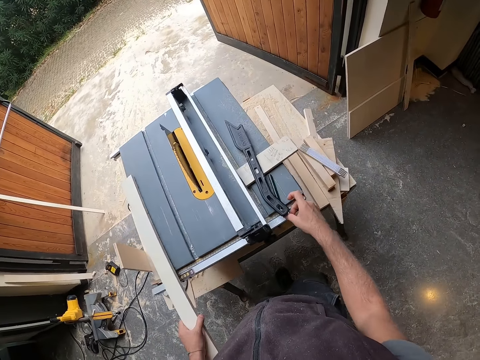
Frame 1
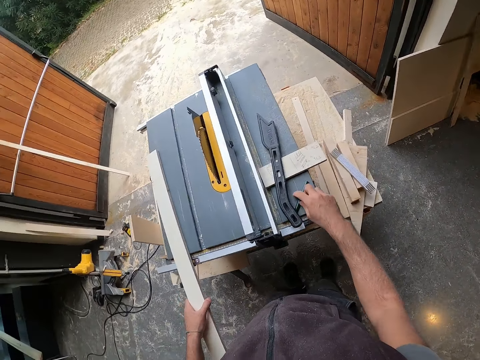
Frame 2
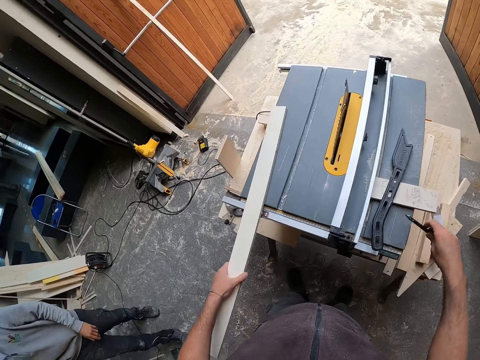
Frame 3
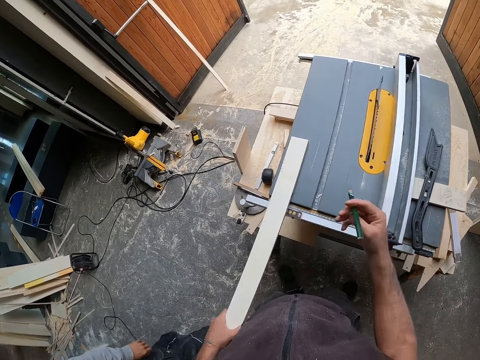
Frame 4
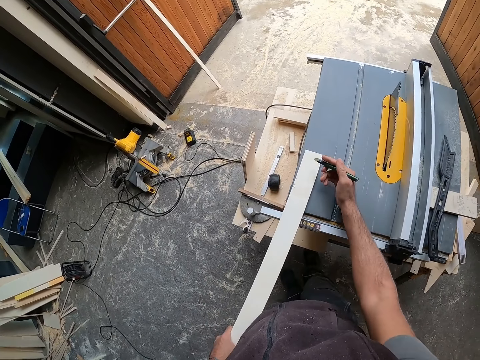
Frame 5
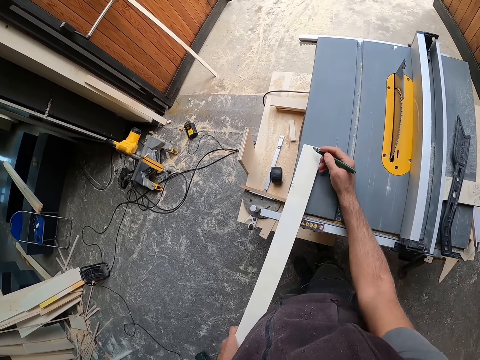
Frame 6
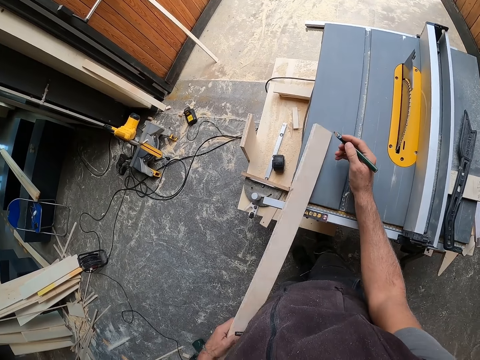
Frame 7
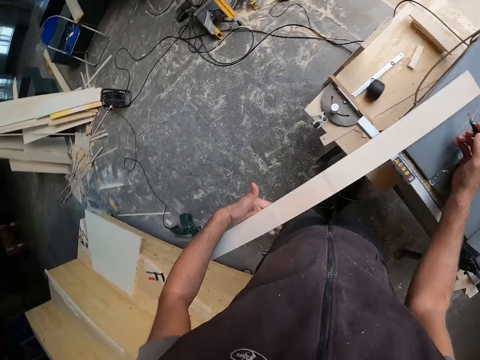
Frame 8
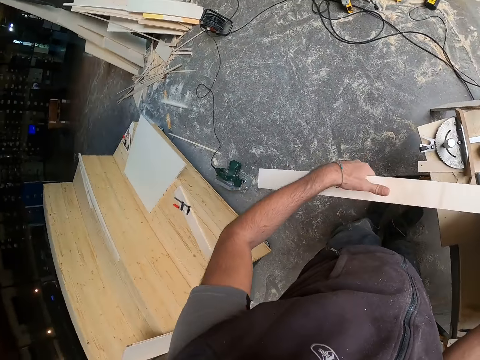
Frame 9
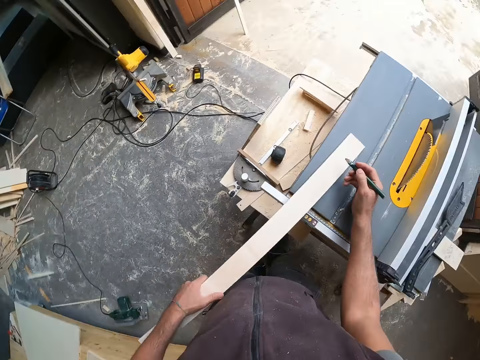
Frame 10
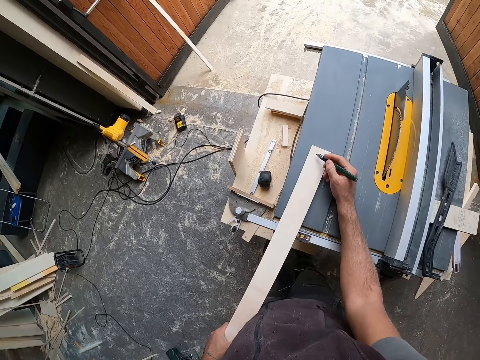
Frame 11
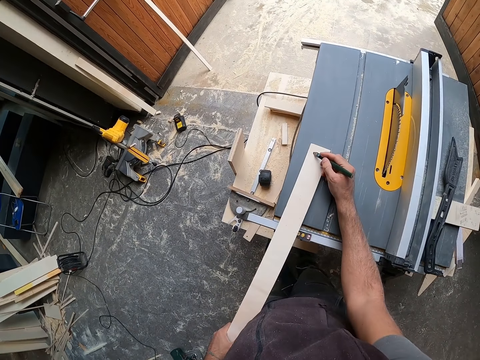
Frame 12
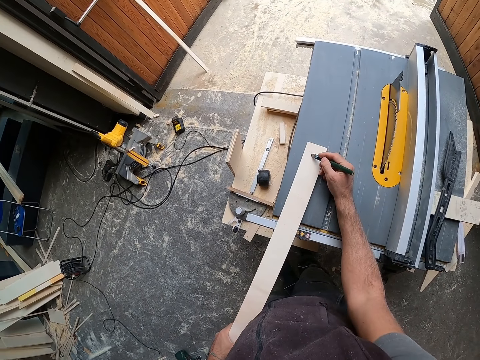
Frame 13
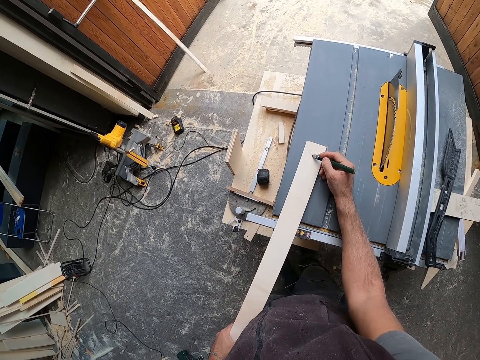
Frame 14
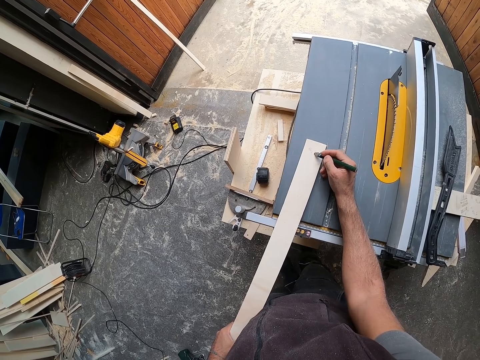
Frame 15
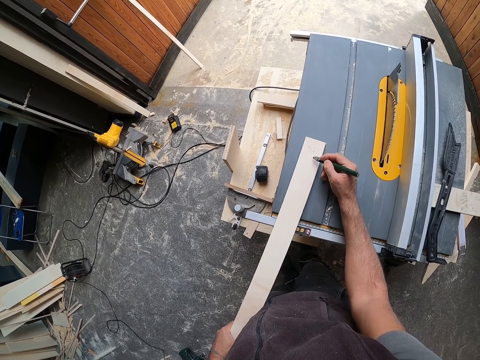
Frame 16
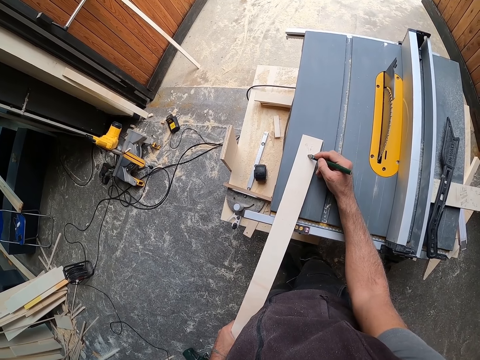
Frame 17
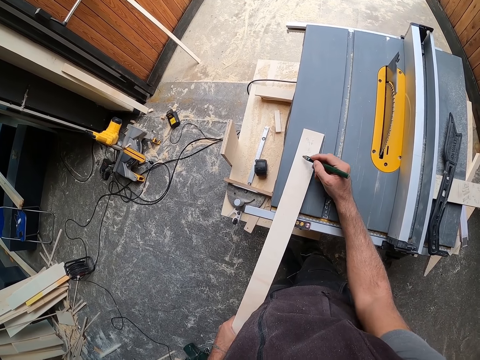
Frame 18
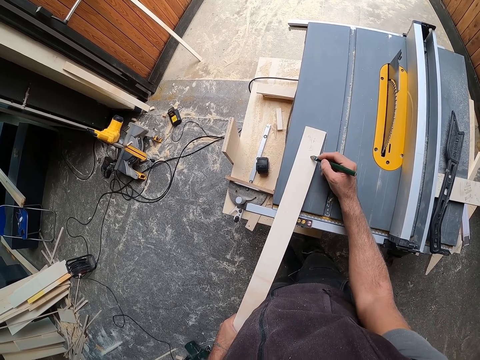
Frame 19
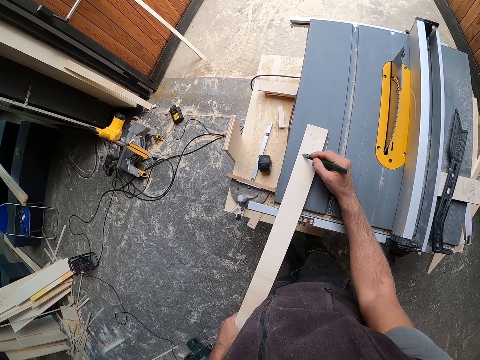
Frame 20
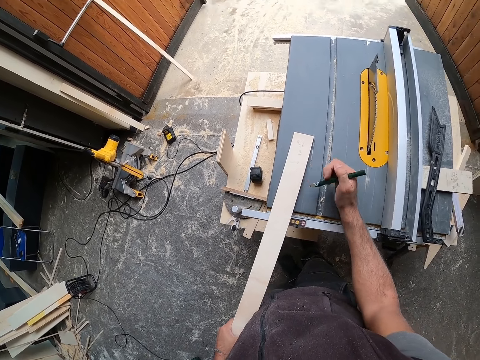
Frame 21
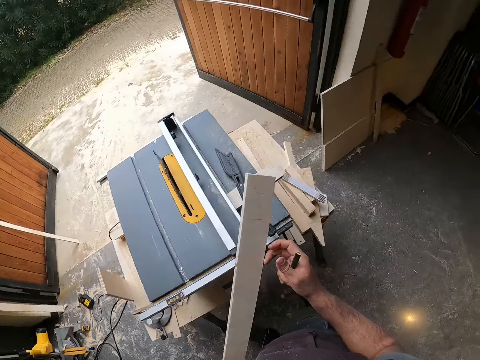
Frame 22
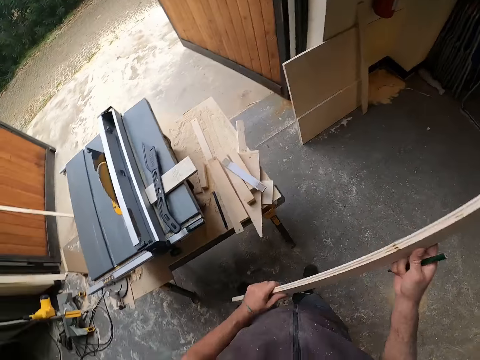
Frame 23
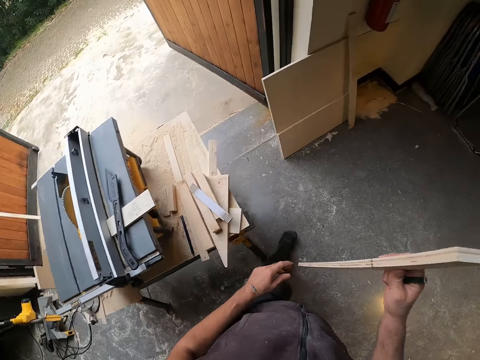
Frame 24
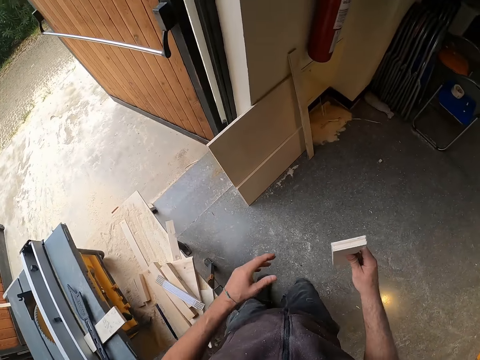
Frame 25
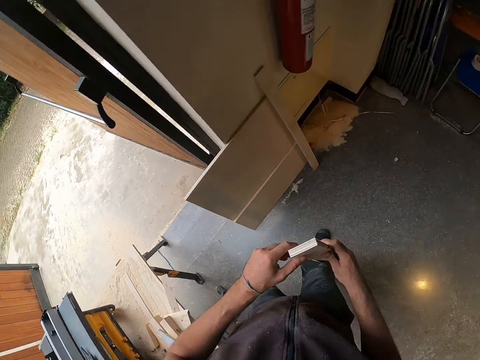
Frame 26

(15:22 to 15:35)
The camera wearer drops the plank on the table saw with his left hand. He picks the marker on the table saw with his right hand. The man walks past the camera wearer. The camera wearer aligns the wood on the table saw. He flips the plank in his left hand. He writes on the plank in his left hand with the marker in his right hand. He lifts the plank on the table saw with his left hand. He walks in the workshop. He holds the plank with both hands.

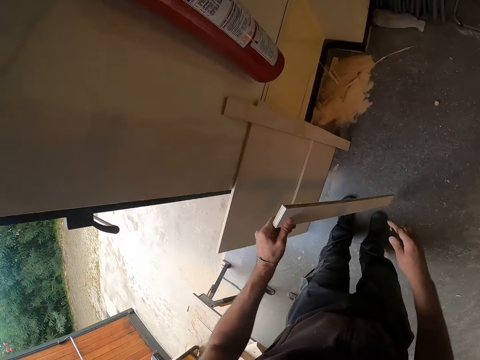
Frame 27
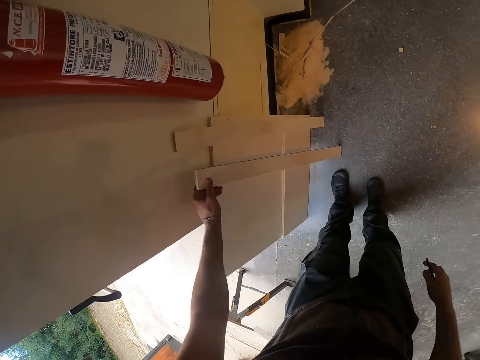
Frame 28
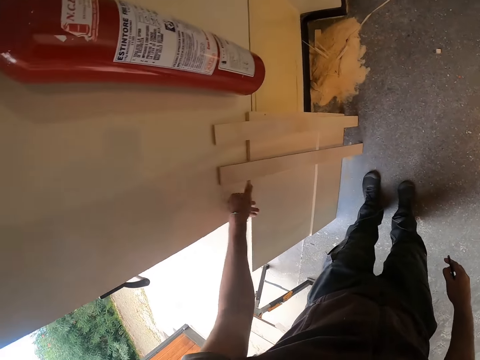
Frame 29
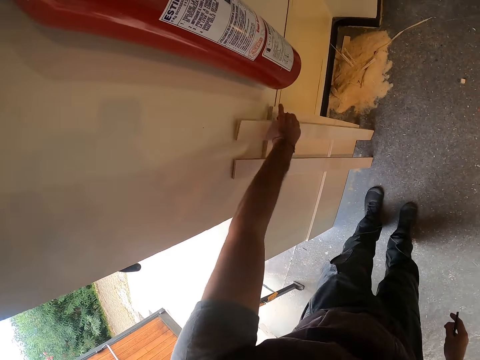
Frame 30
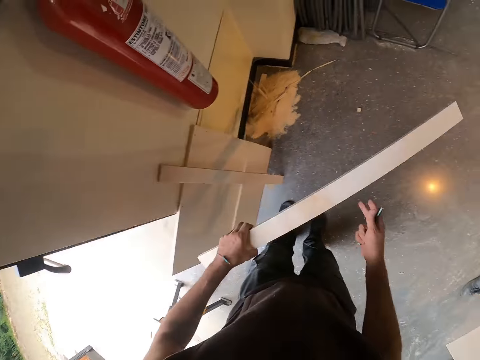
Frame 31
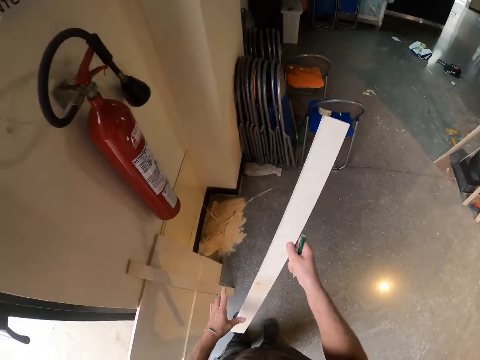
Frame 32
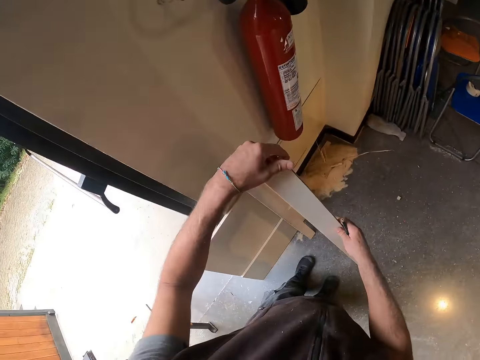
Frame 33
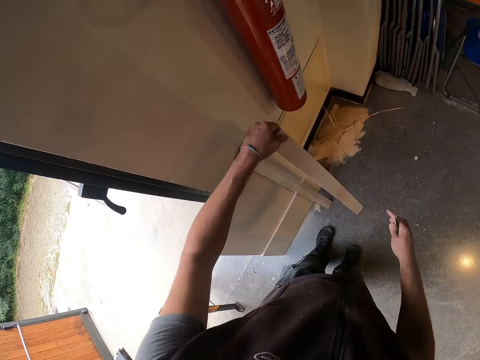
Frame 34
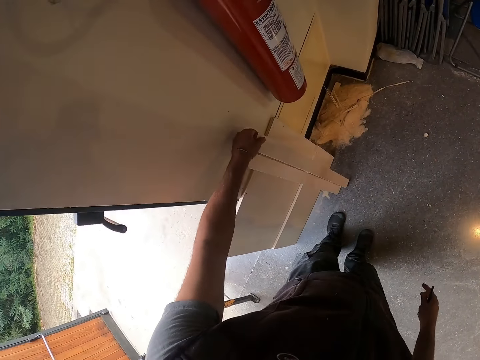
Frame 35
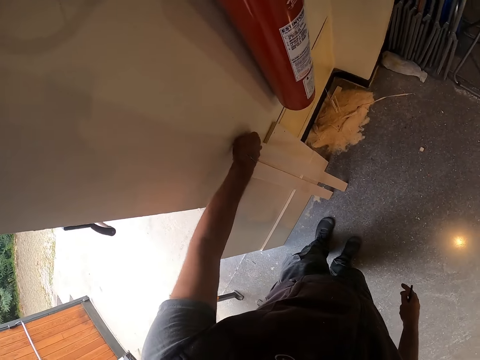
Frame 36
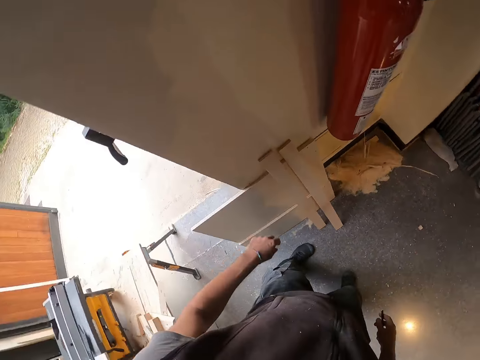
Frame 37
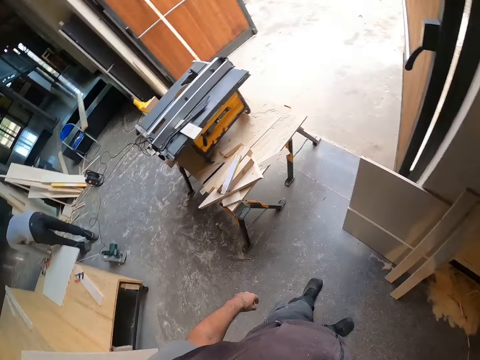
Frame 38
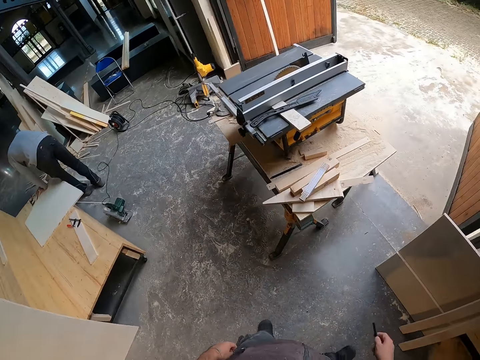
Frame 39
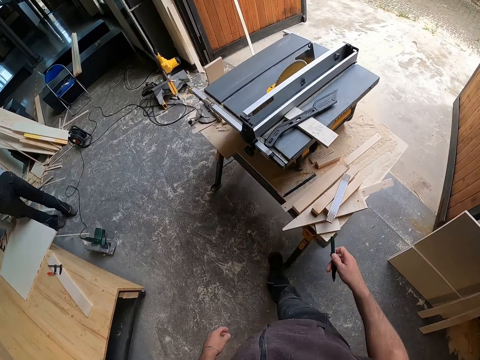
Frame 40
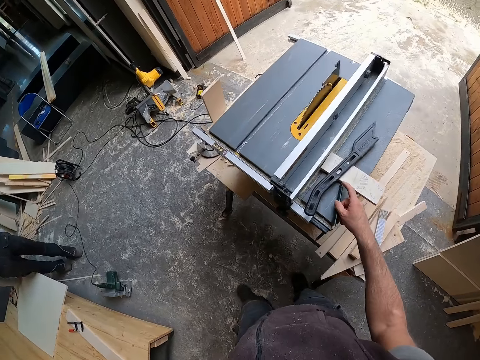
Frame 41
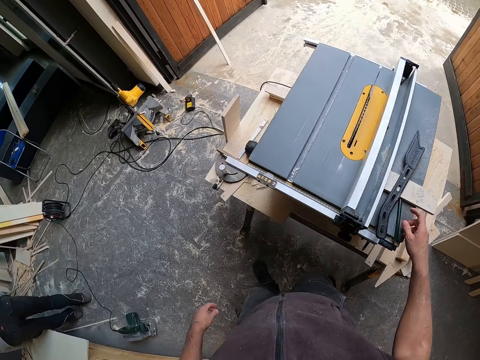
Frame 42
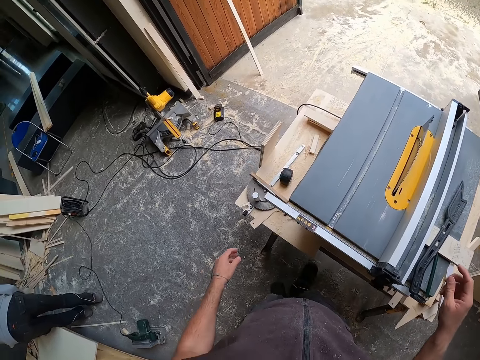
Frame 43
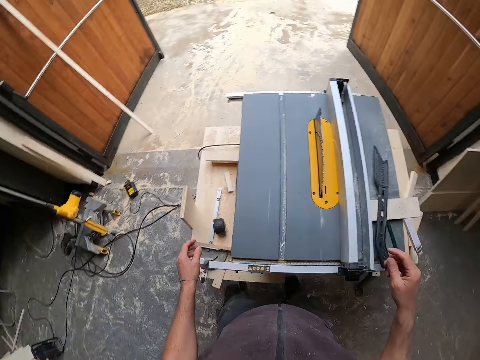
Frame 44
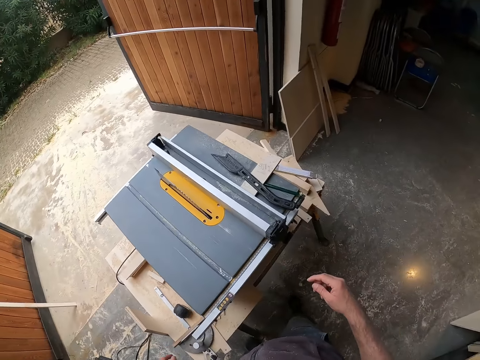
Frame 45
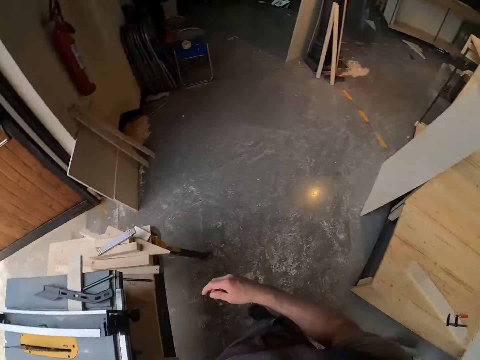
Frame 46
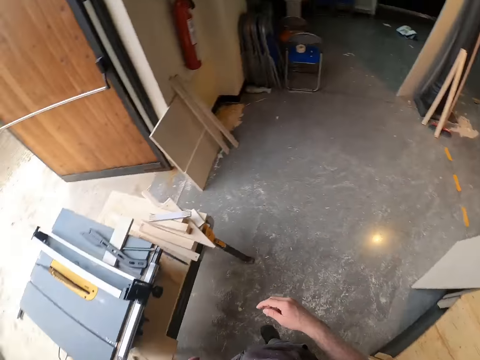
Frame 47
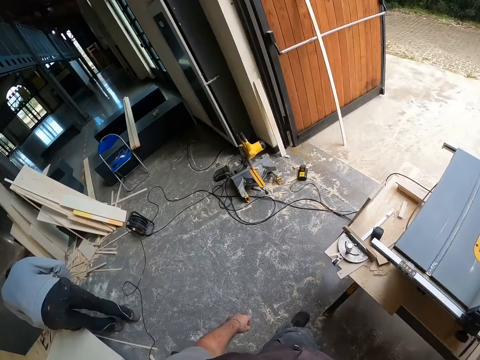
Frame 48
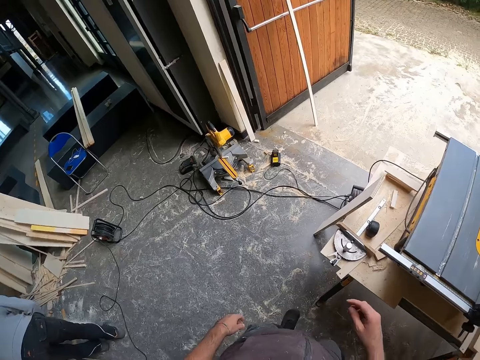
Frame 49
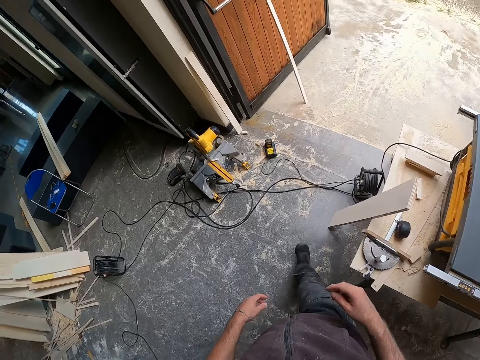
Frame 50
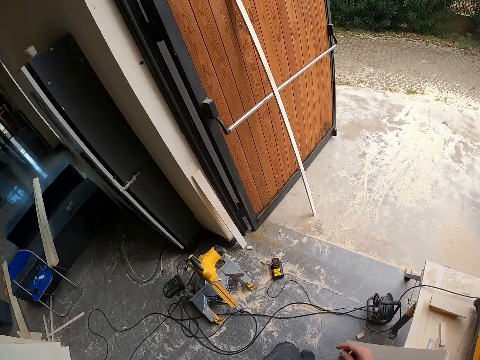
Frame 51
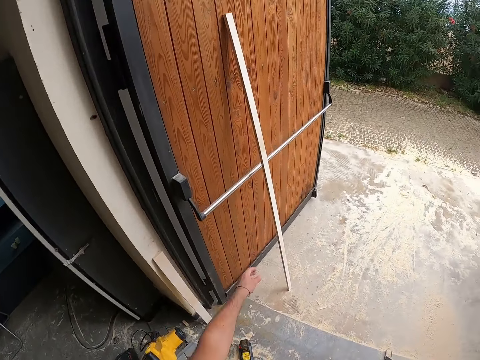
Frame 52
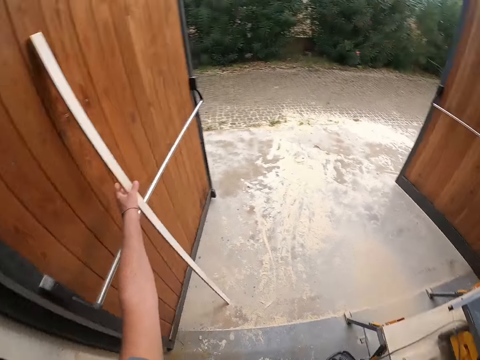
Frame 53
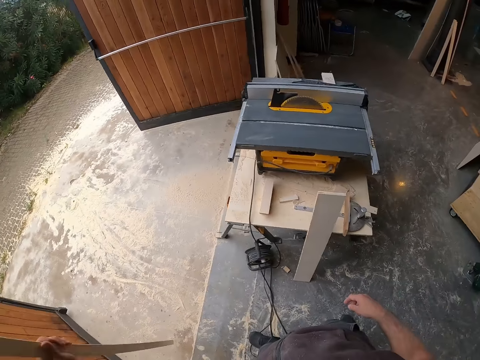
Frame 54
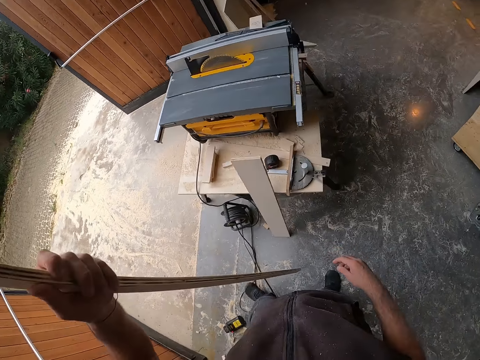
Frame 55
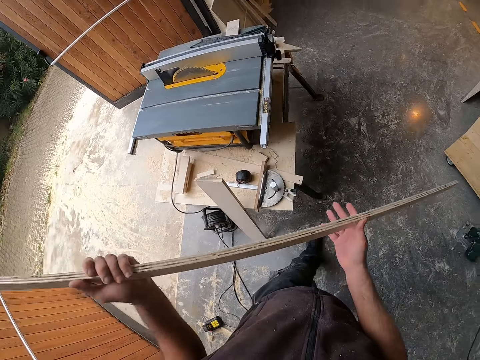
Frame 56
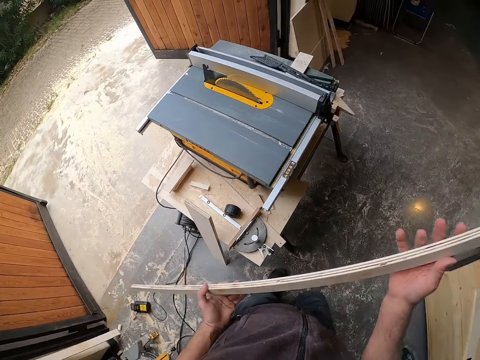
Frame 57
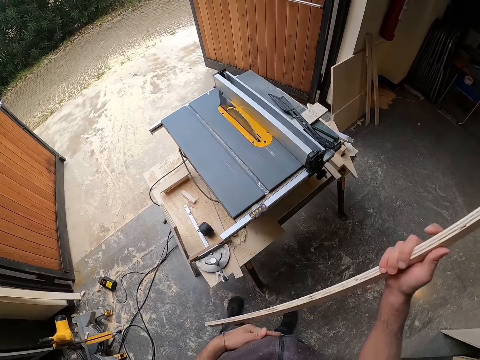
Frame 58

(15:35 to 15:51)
The camera wearer leans the plank against a wall with his left hand. He picks a piece of wood against the wall with his left hand. He holds the piece of wood with both hands. The man walks past the camera wearer. The camera wearer turns the wood. He leans the piece of wood against the wall with his left hand. He walks in the workshop. He drops the marker in his right hand on the table saw. He looks around. He walks in the workshop. He picks a piece of wood against the wall with his left hand. He walks in the workshop. He holds the piece of wood with both hands.
